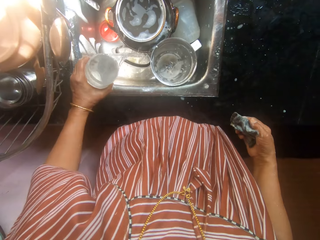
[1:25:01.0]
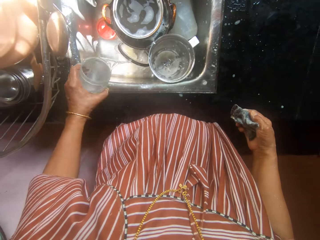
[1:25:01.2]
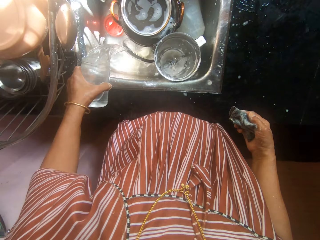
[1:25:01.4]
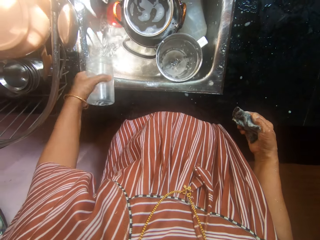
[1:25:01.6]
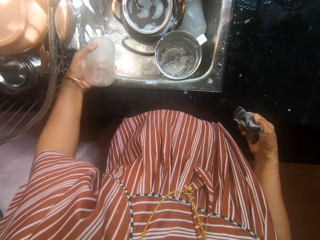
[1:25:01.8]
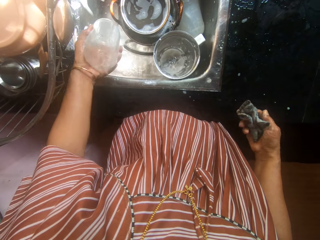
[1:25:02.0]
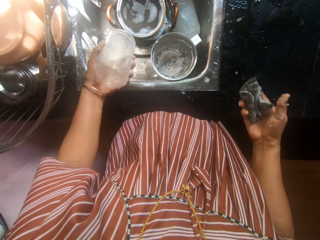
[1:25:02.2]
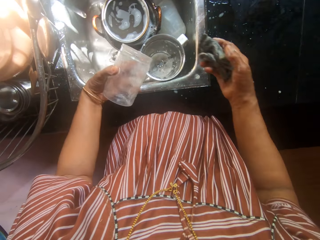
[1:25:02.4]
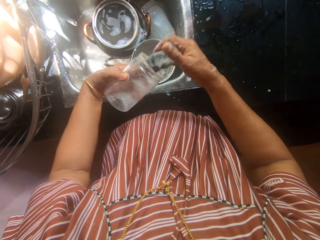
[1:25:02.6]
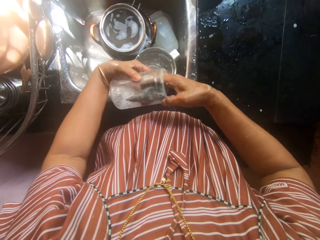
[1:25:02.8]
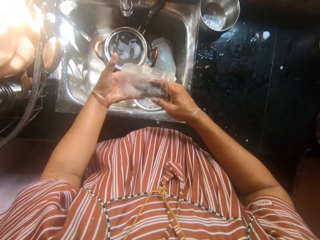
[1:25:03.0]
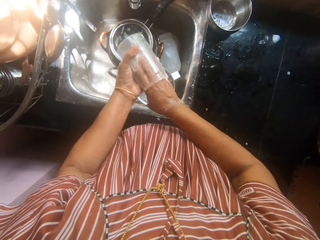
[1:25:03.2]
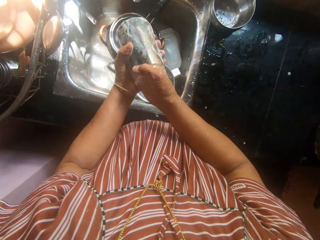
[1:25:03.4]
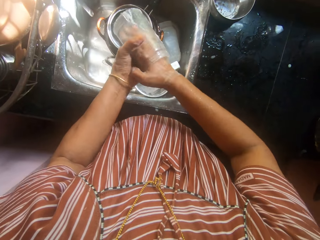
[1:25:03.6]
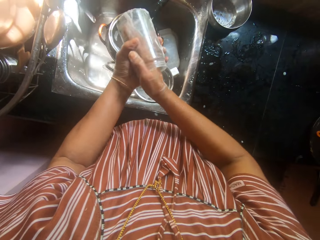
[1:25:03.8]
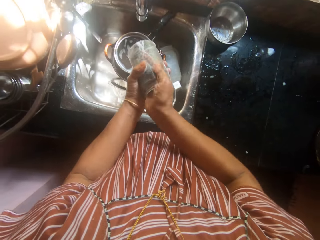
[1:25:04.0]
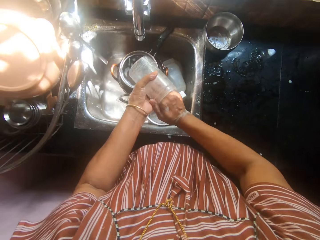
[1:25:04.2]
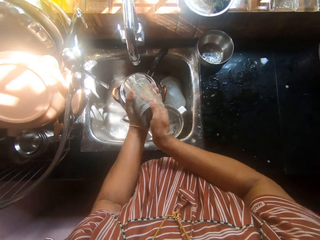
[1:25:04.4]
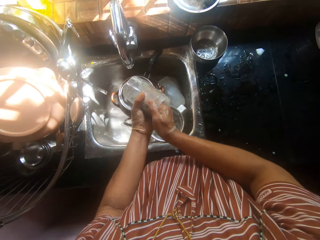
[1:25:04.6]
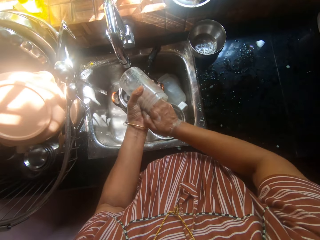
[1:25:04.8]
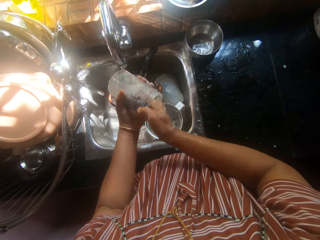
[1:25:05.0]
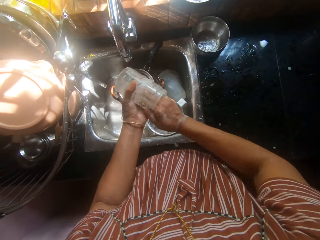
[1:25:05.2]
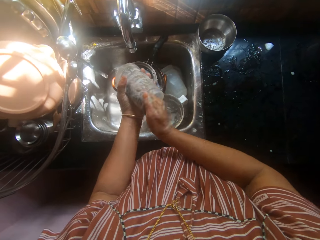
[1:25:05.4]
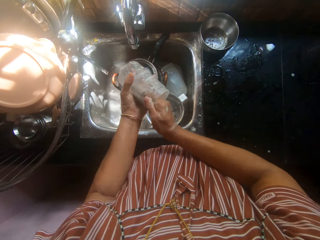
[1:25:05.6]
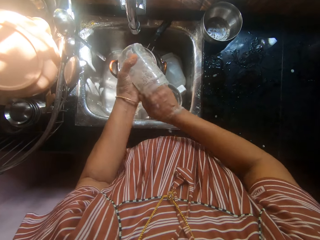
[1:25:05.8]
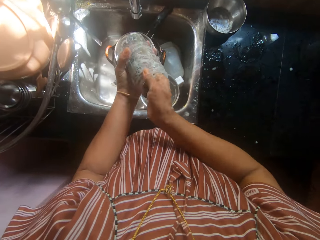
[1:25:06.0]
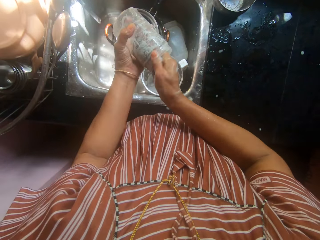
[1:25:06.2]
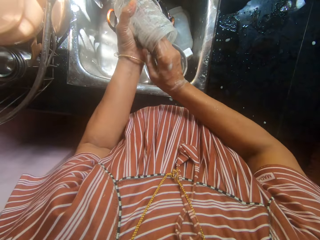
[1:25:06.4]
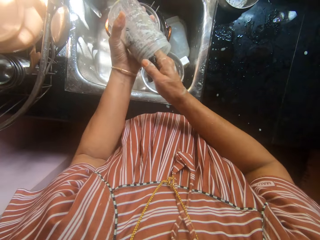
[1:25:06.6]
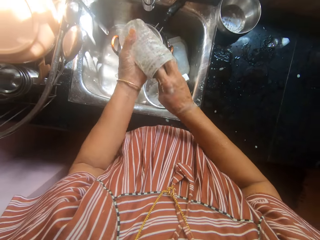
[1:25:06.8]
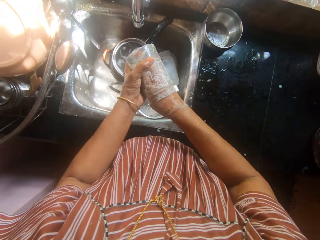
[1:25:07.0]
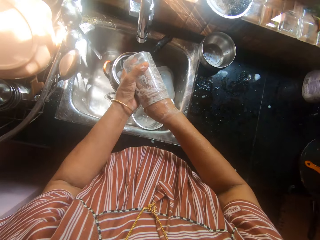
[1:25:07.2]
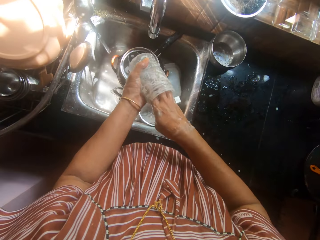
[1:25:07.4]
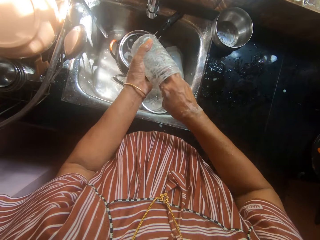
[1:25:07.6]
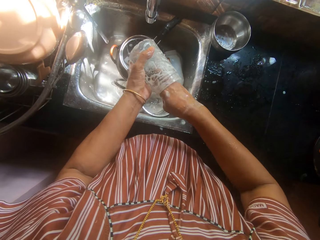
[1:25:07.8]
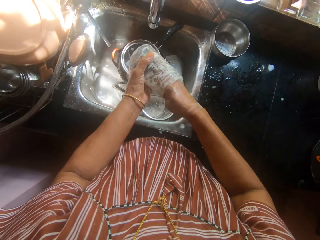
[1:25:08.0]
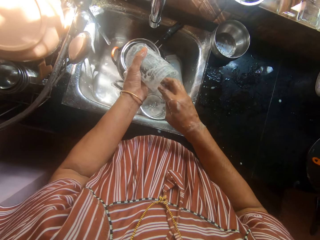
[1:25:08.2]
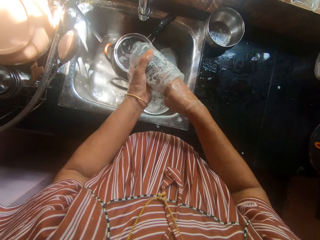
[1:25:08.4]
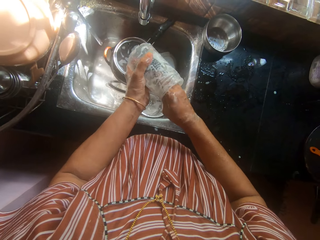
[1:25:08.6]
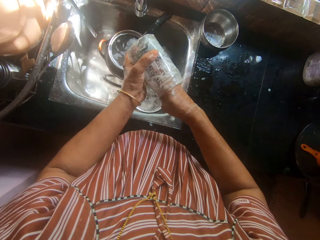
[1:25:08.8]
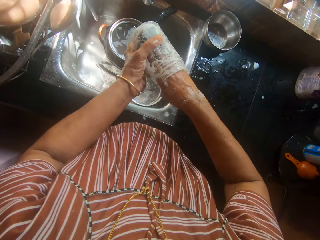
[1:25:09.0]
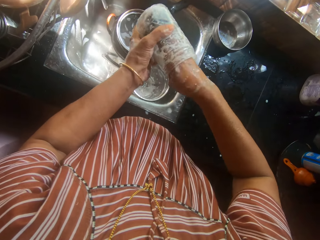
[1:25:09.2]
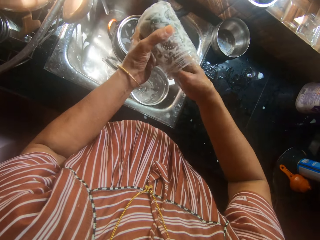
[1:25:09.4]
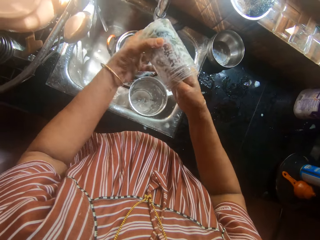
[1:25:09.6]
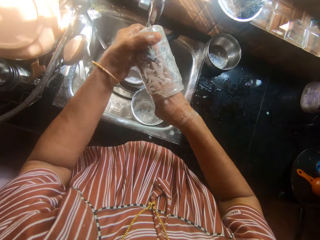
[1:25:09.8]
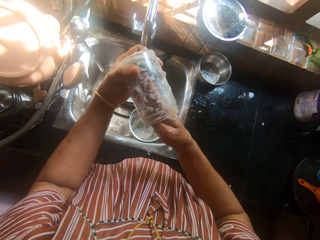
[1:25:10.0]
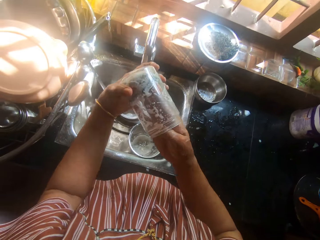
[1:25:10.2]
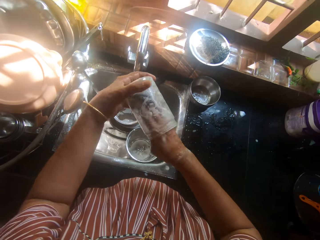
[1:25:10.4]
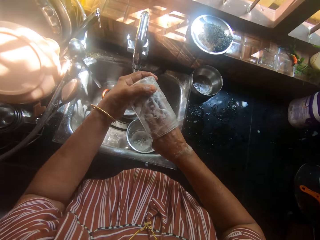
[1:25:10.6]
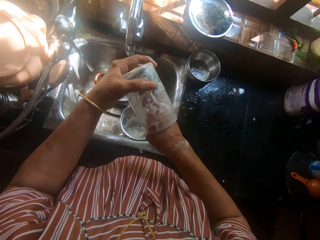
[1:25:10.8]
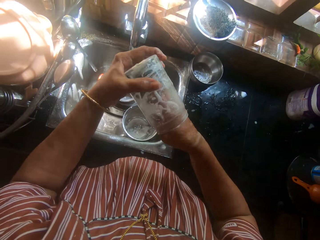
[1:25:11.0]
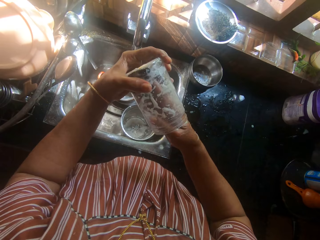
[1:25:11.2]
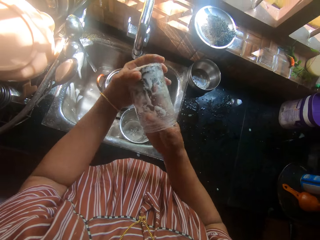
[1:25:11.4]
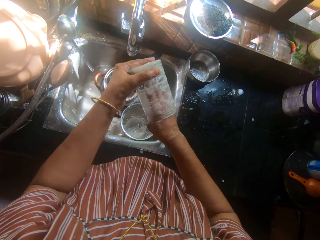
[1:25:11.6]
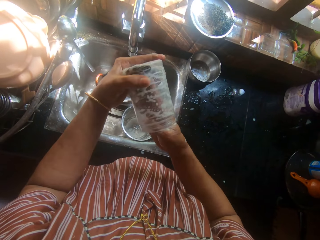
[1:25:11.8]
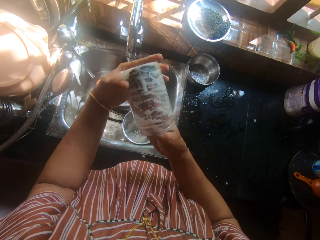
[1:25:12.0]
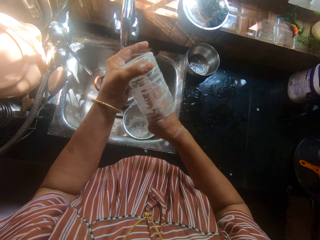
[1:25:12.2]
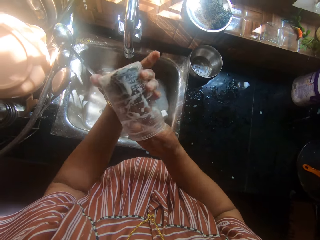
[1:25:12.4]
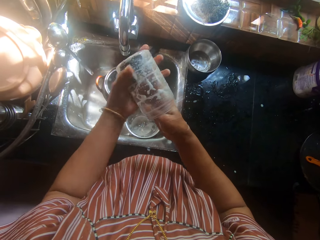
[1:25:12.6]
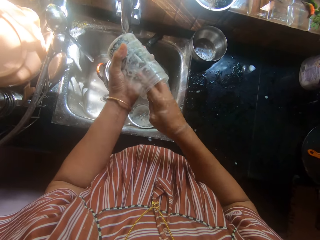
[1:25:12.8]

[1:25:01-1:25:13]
The camera wearer pours the water in the container away in the sink with her left hand. She scrubs the sponge in her right hand on the container.

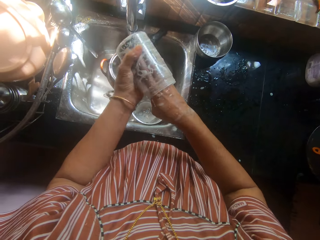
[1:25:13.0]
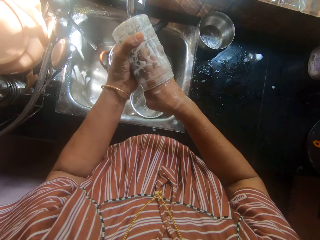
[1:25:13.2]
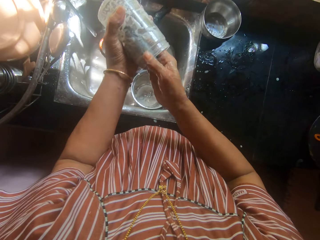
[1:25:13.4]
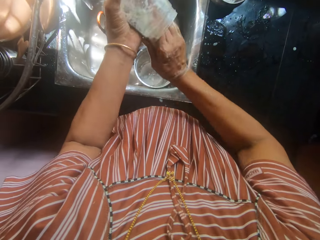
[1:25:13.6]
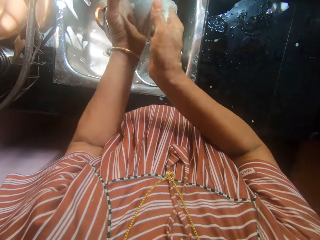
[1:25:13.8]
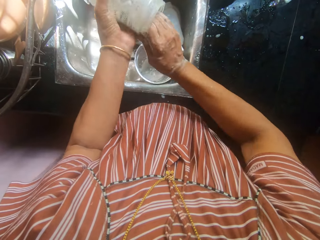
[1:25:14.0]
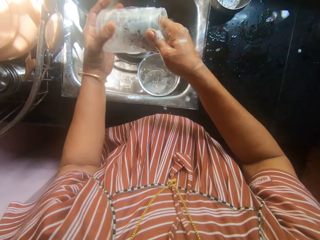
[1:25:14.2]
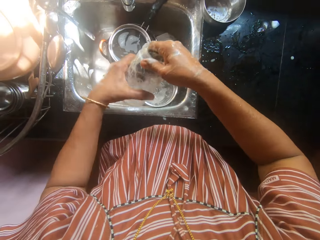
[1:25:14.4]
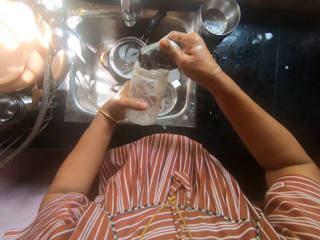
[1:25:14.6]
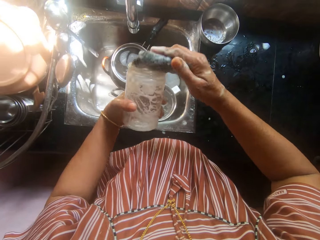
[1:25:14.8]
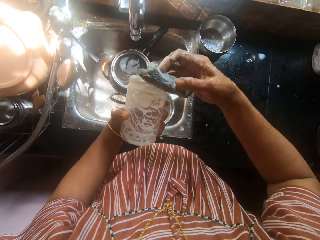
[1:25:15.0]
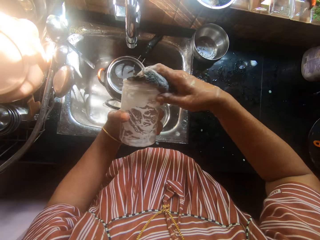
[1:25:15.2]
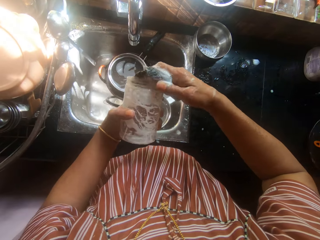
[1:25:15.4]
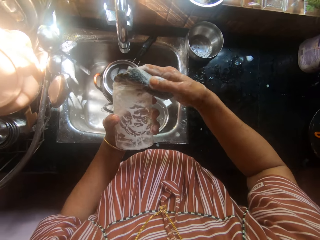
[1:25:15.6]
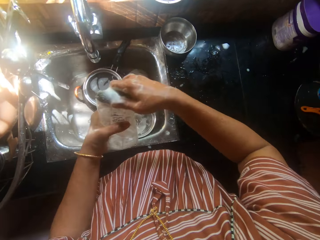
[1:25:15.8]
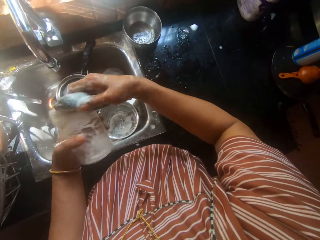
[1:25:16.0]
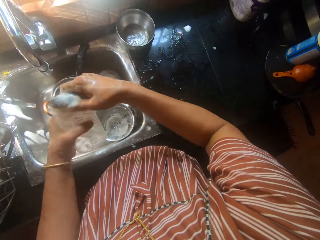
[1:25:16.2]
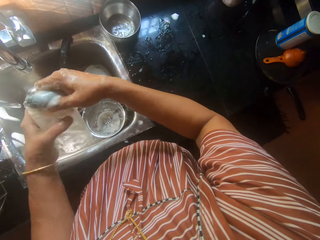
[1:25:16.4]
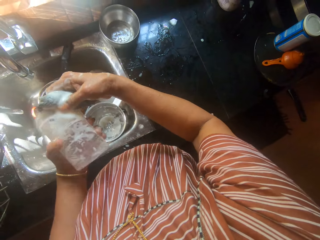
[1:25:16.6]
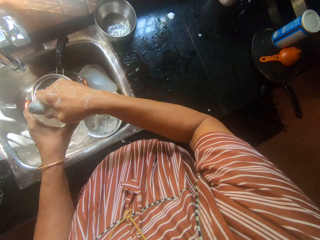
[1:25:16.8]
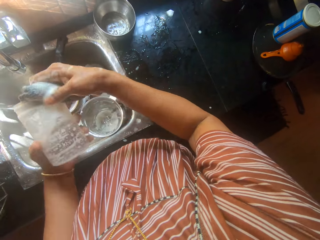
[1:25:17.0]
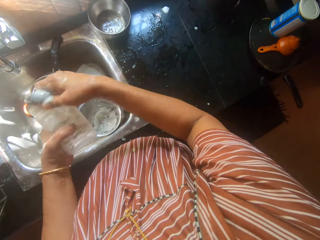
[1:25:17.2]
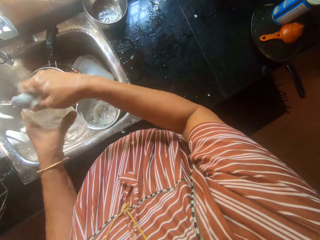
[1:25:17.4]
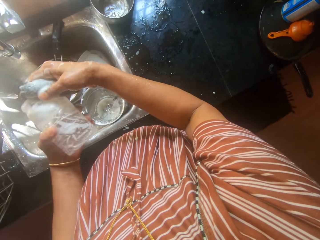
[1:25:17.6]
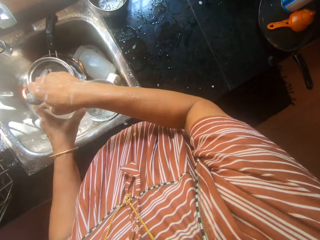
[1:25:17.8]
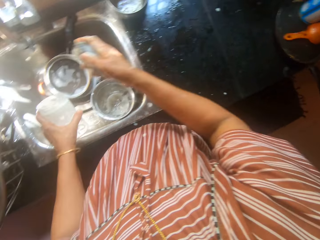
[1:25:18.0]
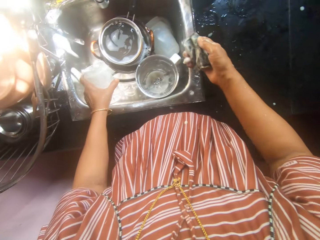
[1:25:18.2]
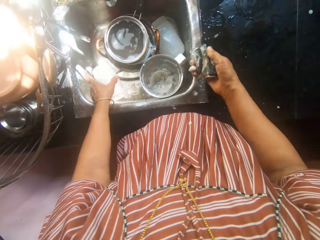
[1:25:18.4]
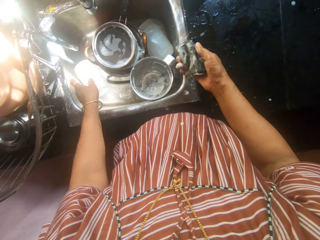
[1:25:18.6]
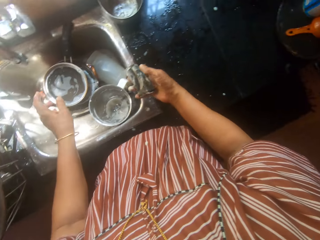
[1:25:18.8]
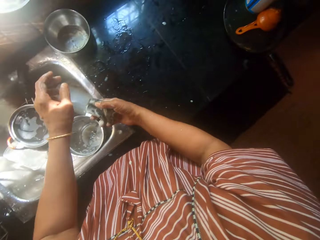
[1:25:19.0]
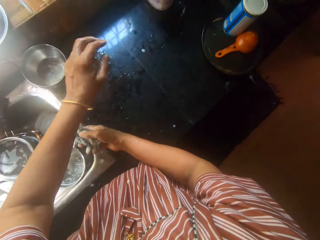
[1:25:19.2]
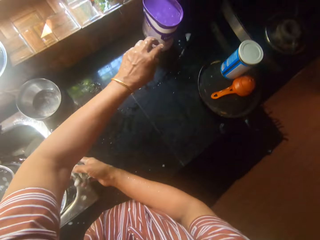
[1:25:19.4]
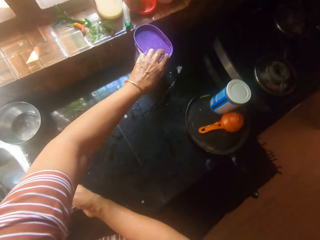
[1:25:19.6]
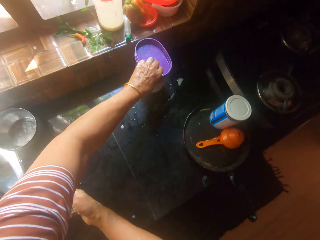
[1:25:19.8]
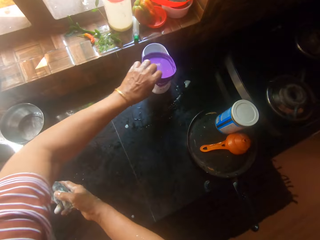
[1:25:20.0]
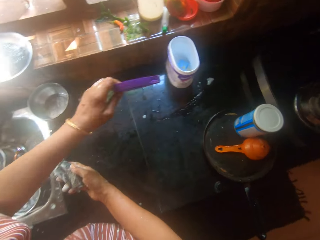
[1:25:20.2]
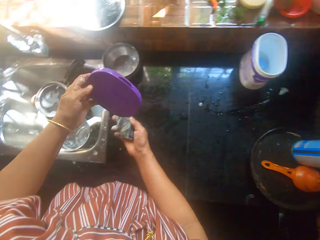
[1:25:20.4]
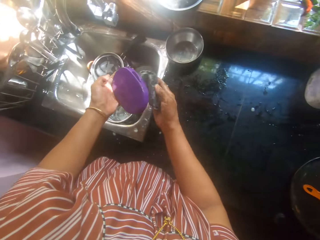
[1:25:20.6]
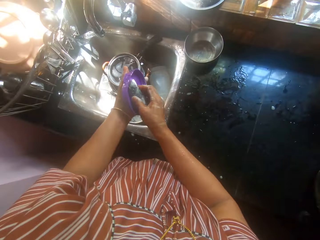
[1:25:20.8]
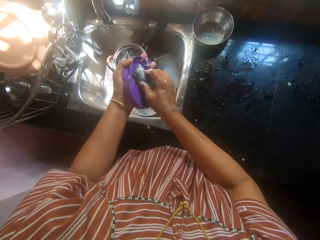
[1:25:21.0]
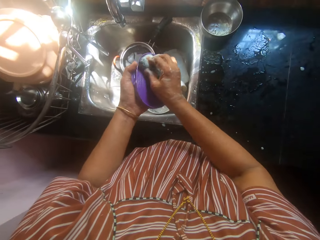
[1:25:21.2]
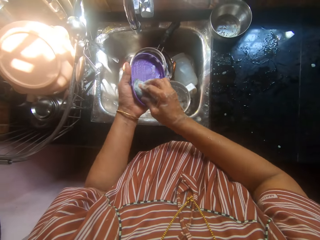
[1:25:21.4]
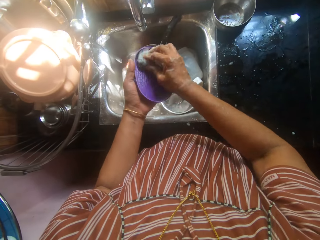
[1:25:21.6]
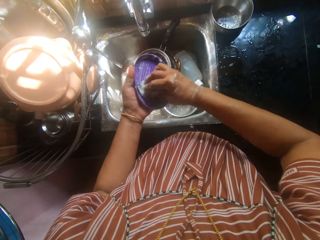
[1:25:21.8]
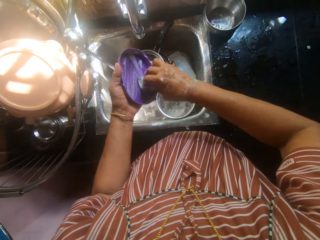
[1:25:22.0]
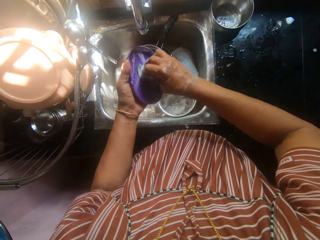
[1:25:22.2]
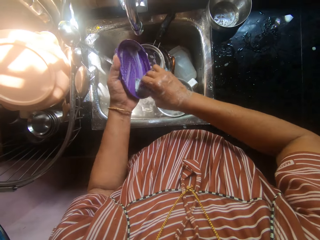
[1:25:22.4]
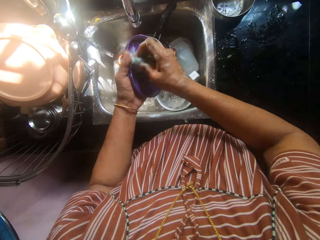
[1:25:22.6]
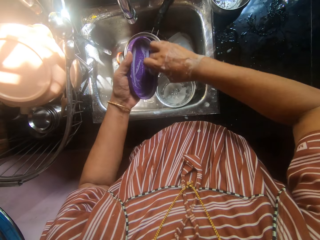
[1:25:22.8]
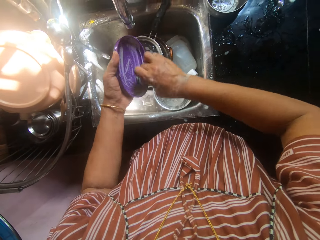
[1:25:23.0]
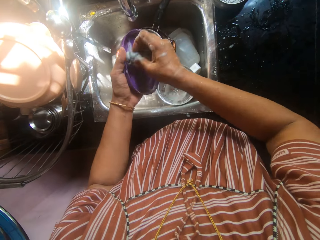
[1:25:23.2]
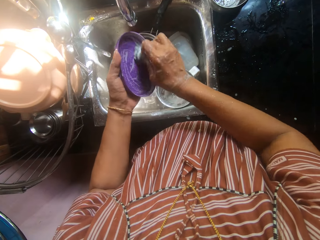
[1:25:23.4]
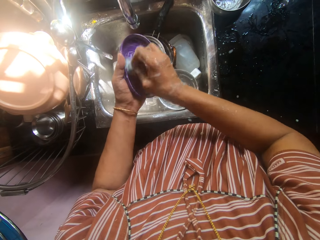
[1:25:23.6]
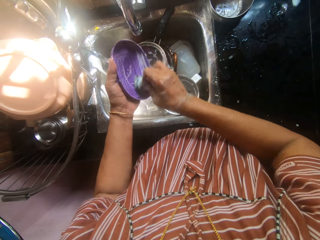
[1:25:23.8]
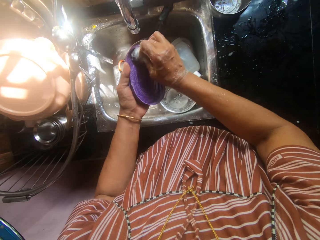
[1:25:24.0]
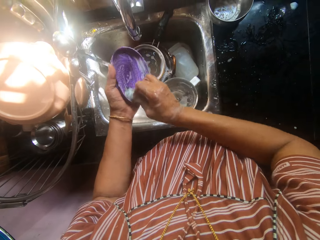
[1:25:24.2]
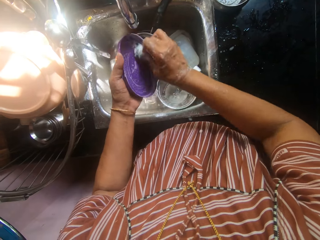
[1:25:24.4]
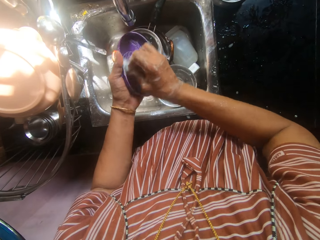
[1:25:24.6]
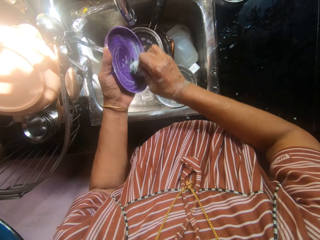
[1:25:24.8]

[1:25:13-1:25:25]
The camera wearer drops the container in her left hand into the sink. She picks up a lid from the top of a plastic on the kitchen table. She scrubs the sponge in her right hand on the lid.
